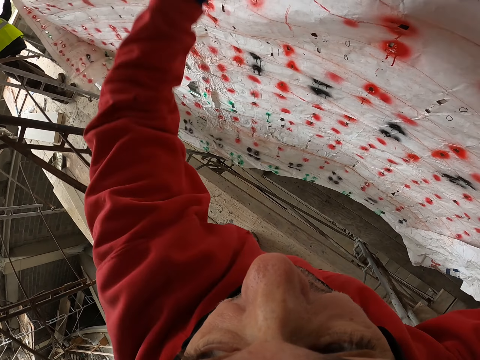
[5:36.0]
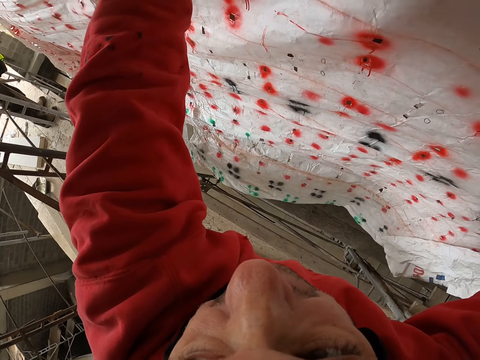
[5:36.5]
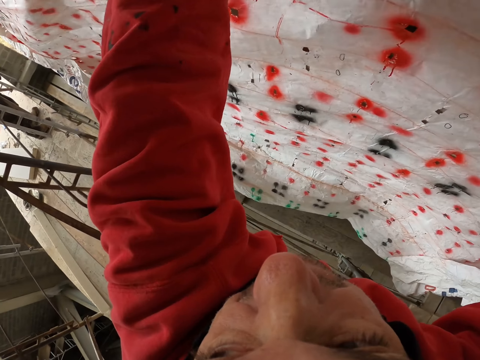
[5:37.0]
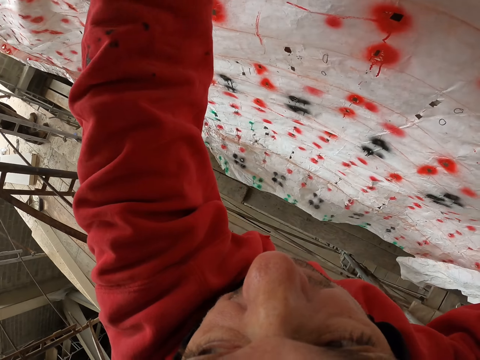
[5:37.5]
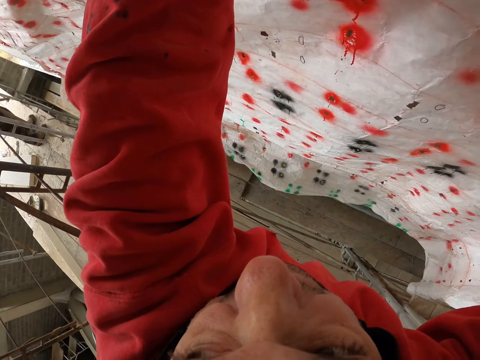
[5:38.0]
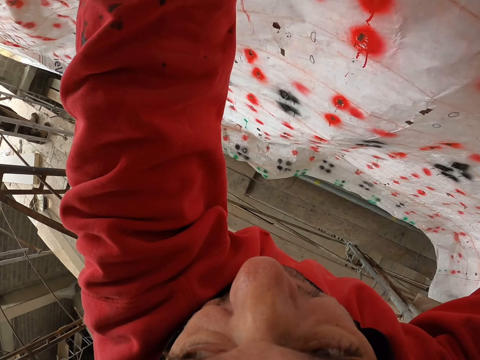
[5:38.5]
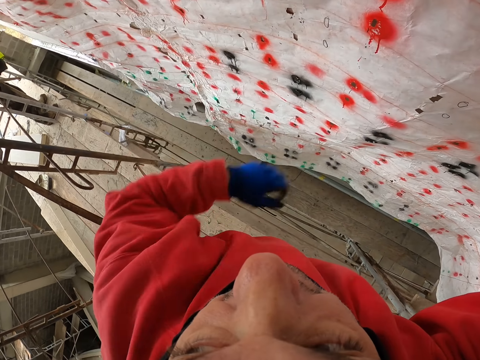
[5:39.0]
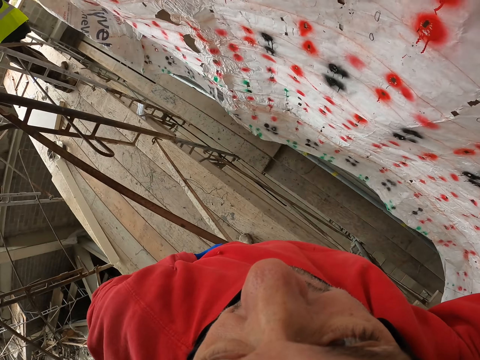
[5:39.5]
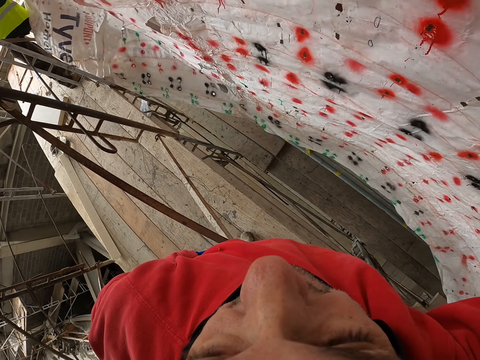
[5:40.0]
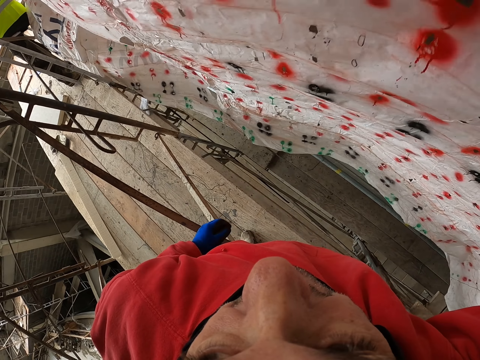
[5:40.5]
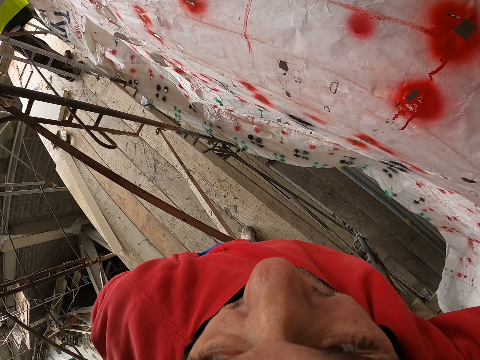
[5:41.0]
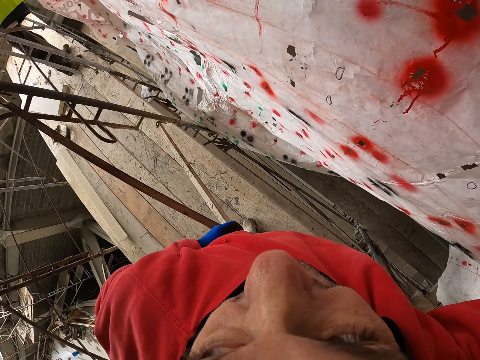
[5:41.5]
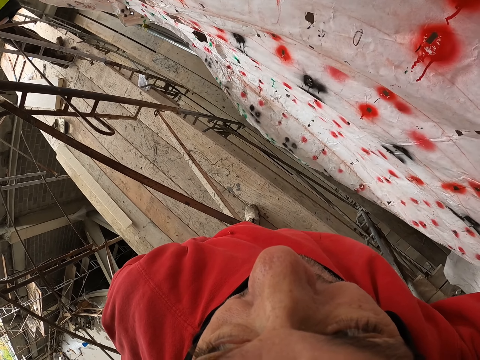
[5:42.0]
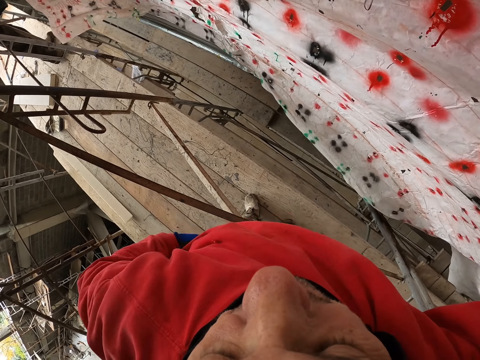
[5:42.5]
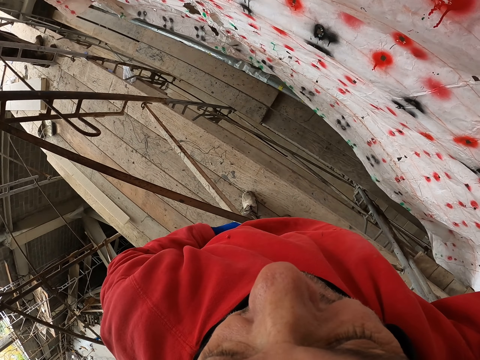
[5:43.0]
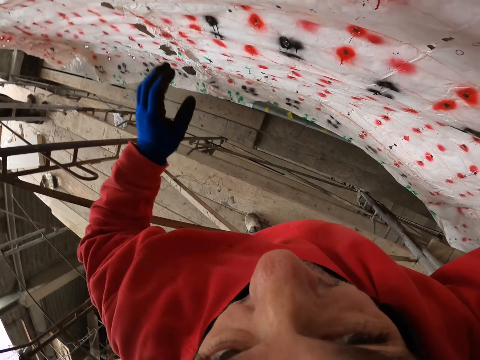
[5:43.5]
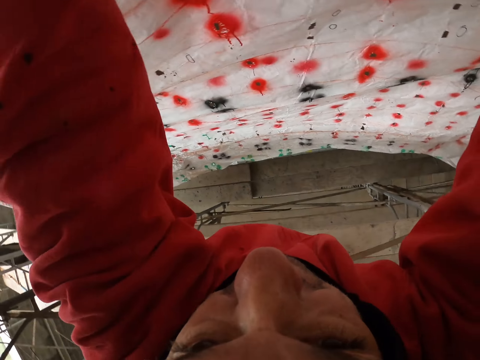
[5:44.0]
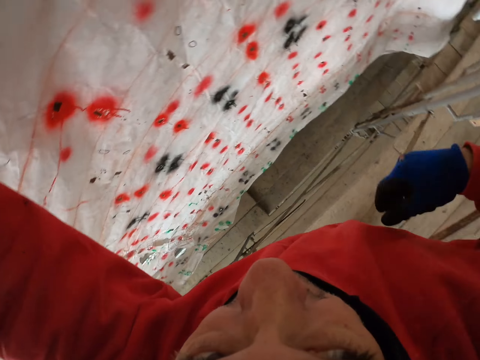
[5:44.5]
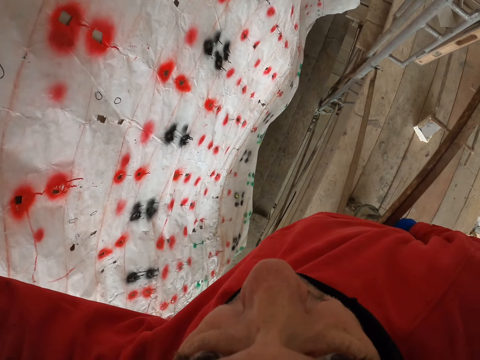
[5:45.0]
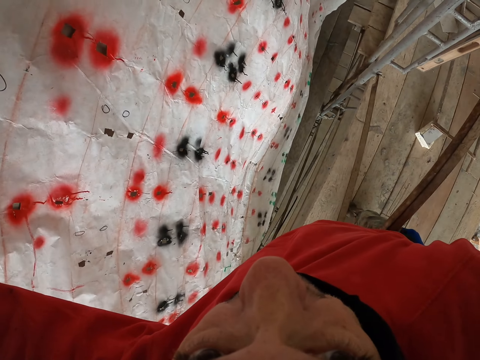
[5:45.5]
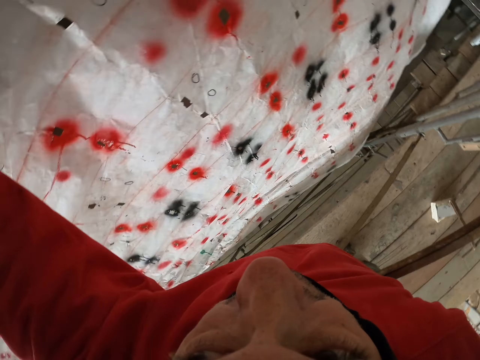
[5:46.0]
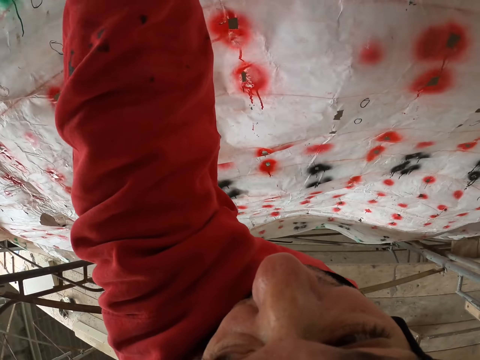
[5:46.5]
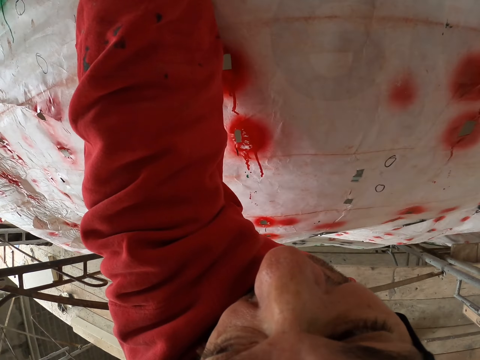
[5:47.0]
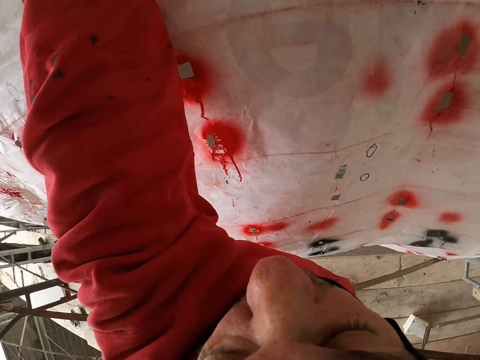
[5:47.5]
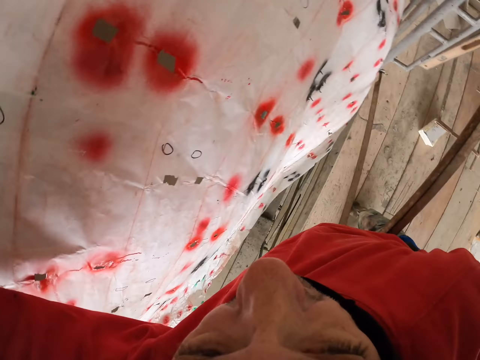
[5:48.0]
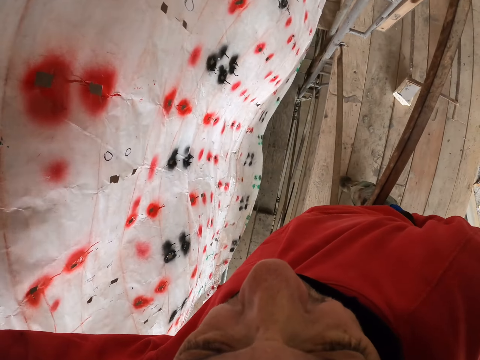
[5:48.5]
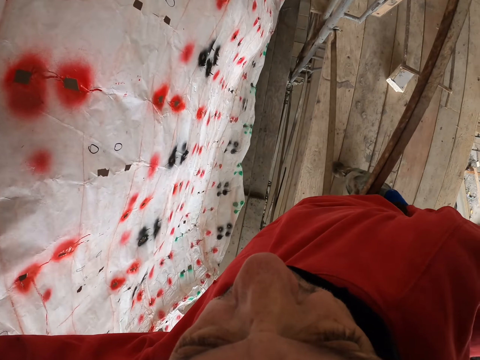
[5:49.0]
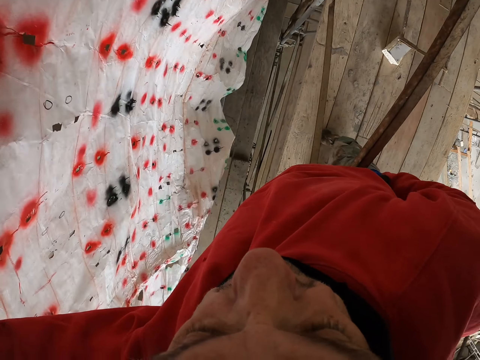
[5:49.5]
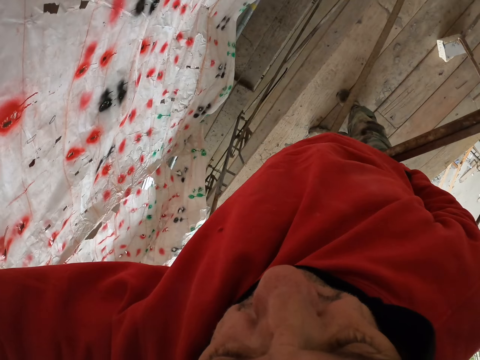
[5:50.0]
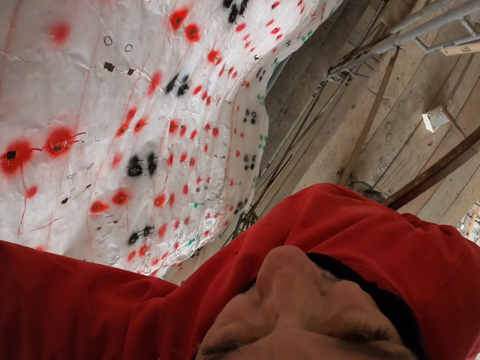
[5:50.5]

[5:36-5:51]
The camera wearer puts the hand on the metal. They hold the paper with hands. They touch the sweater. They hold the paper with hands. They remove the nail from the pocket.

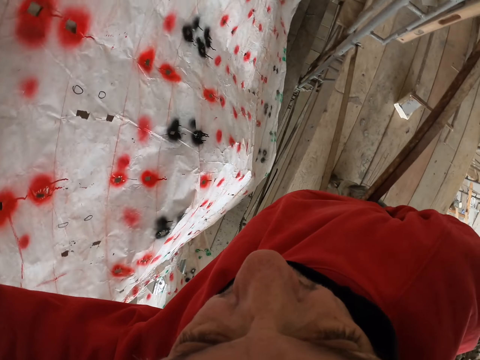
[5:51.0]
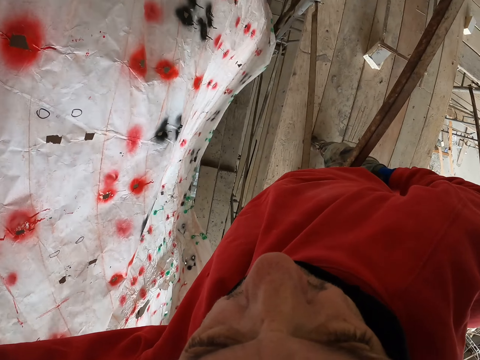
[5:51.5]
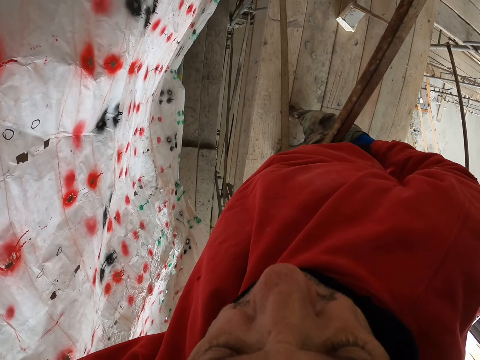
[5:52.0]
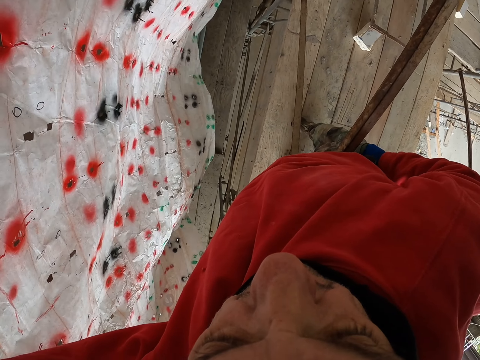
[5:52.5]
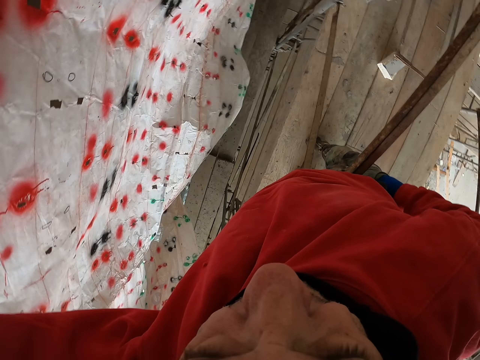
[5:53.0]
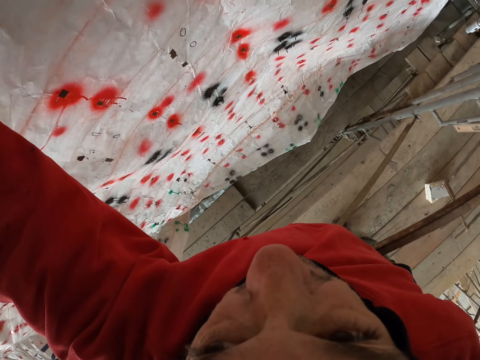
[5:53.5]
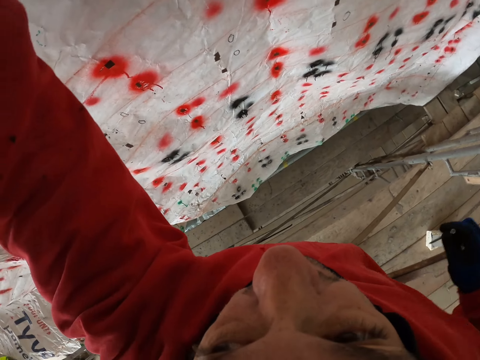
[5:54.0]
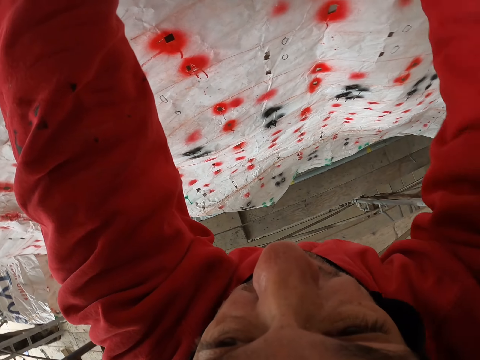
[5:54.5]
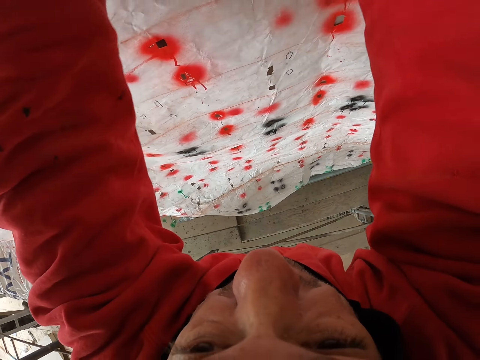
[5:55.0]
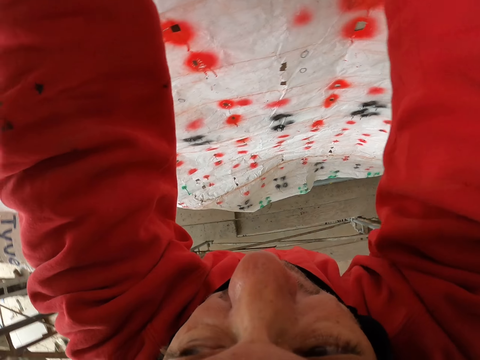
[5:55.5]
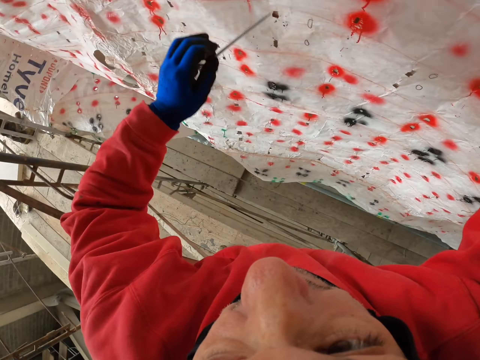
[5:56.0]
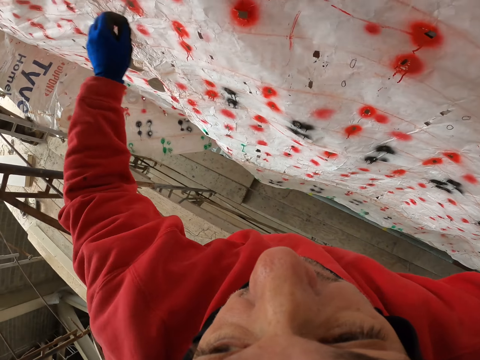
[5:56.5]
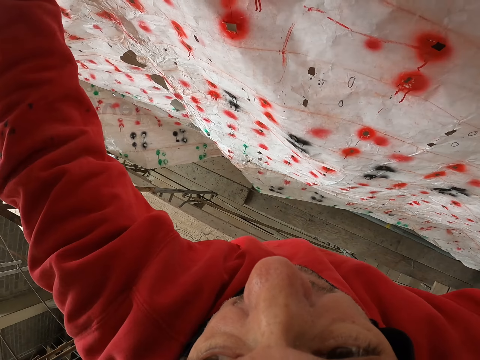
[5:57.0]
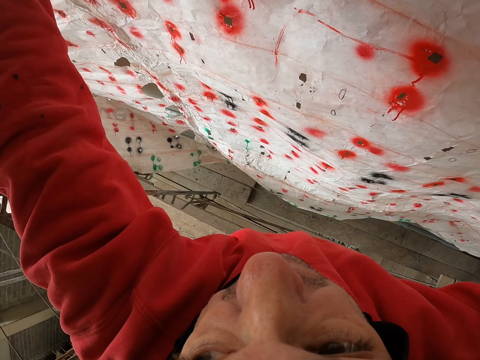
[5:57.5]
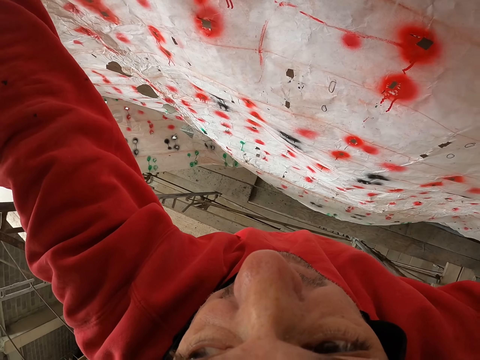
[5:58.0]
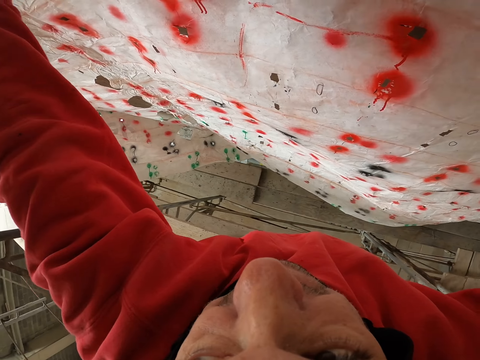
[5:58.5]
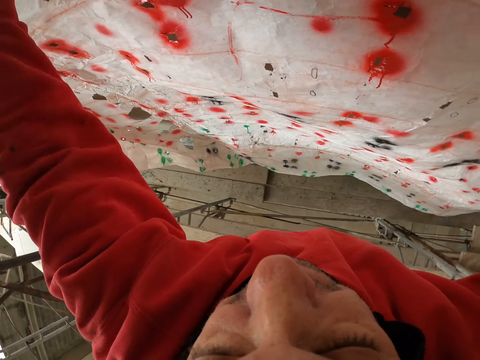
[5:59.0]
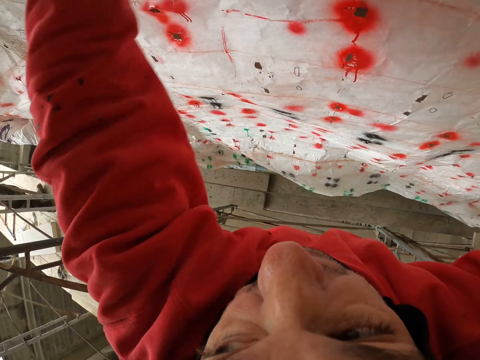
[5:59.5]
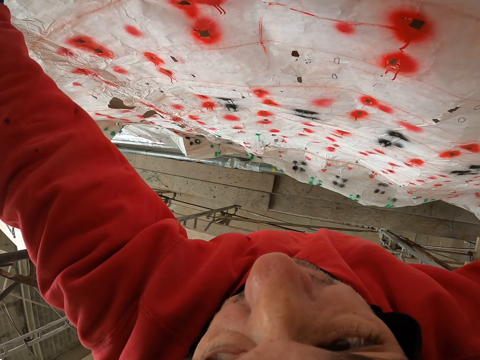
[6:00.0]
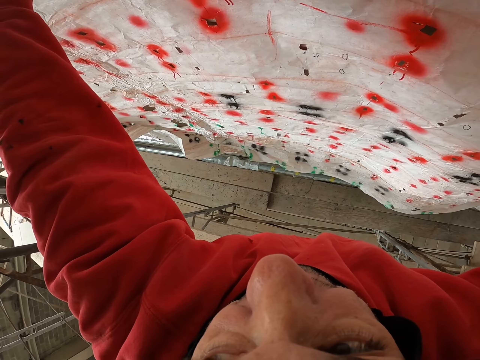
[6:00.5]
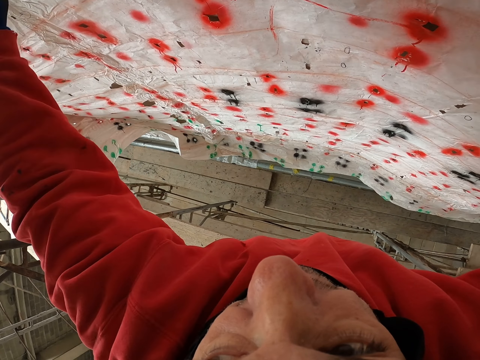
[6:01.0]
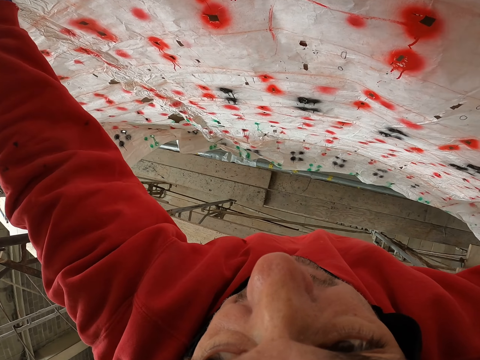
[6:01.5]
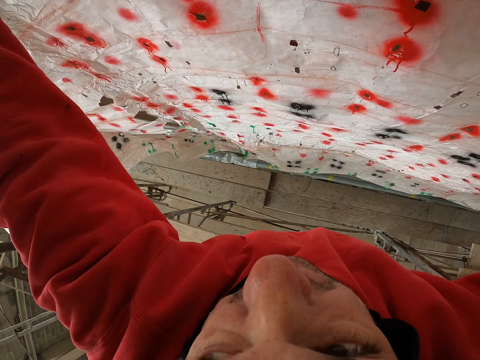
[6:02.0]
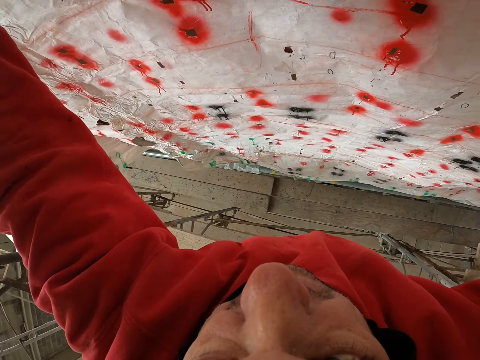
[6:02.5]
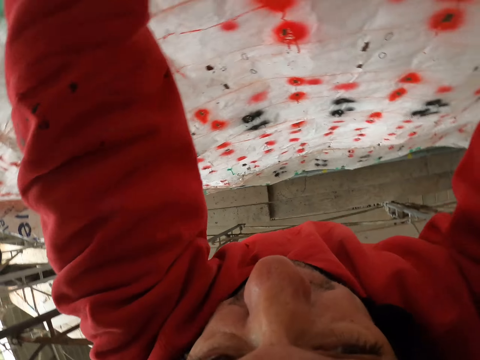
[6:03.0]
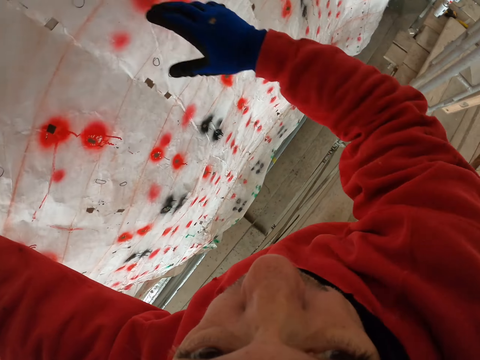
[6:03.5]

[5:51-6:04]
The camera wearer holds the nail. They look at the paper.
